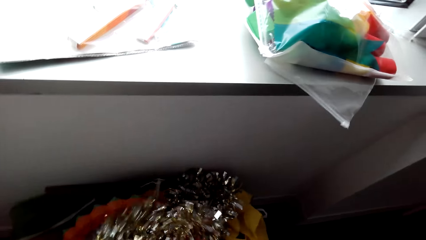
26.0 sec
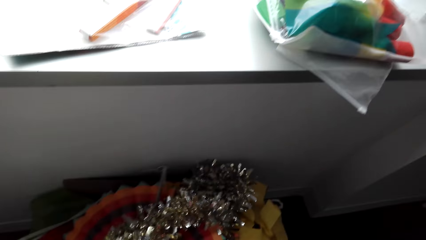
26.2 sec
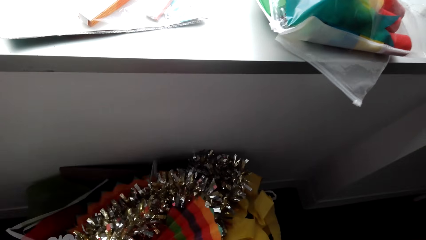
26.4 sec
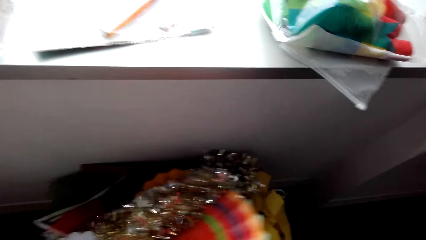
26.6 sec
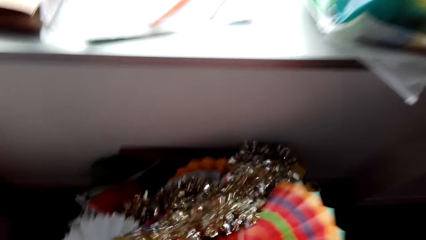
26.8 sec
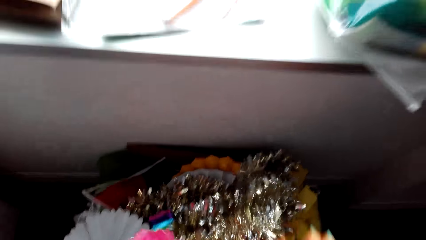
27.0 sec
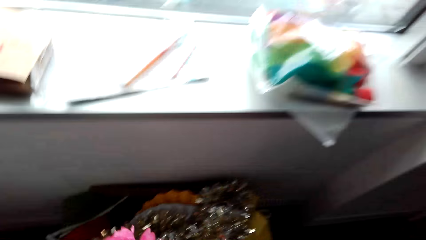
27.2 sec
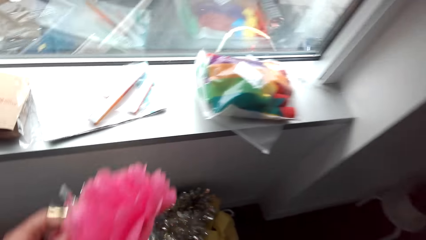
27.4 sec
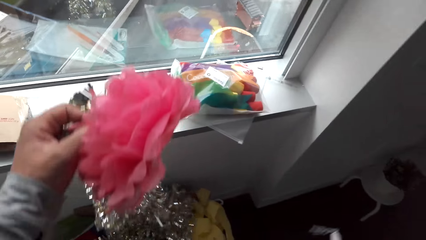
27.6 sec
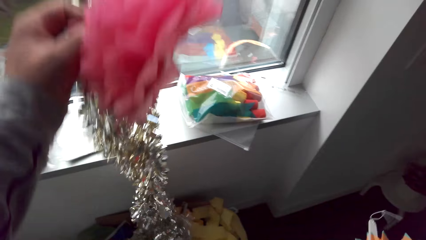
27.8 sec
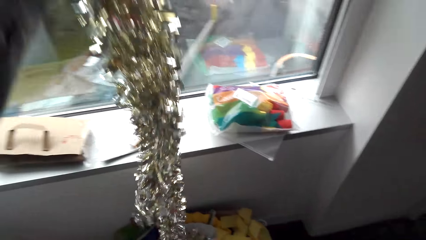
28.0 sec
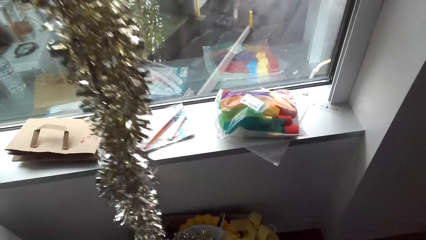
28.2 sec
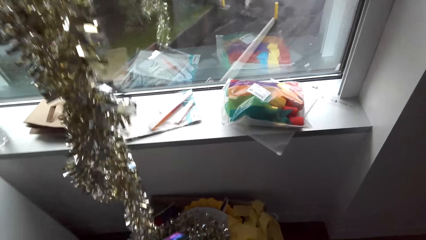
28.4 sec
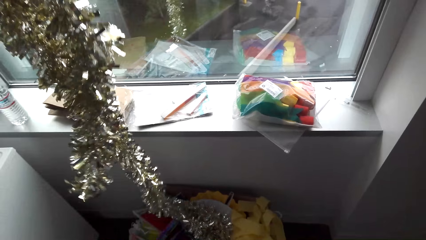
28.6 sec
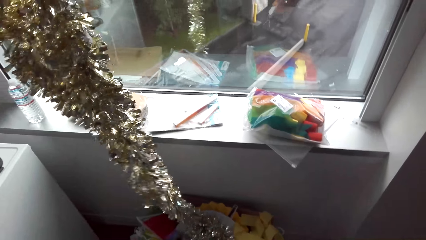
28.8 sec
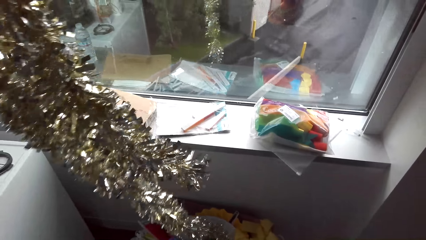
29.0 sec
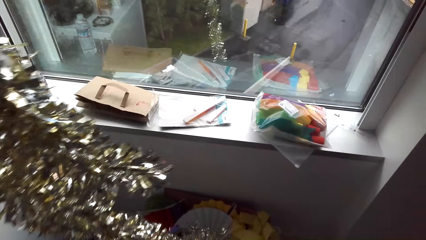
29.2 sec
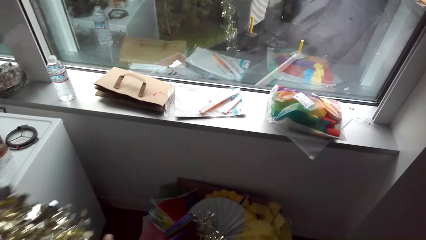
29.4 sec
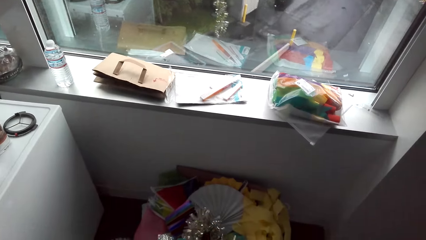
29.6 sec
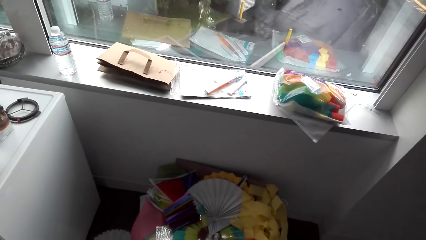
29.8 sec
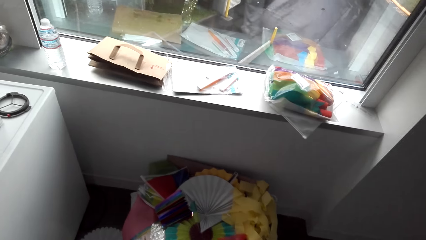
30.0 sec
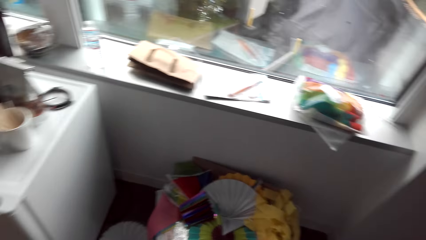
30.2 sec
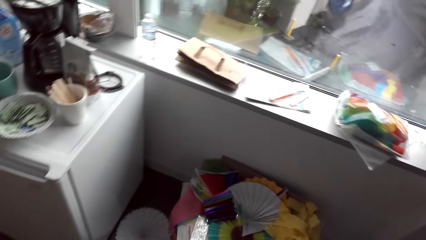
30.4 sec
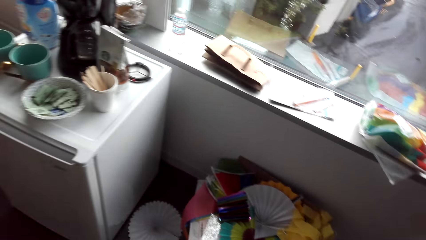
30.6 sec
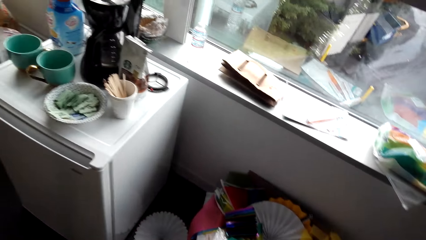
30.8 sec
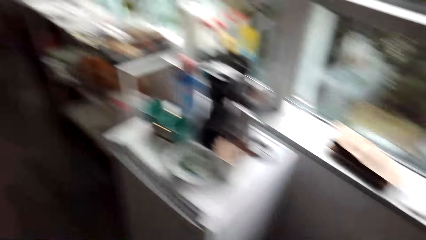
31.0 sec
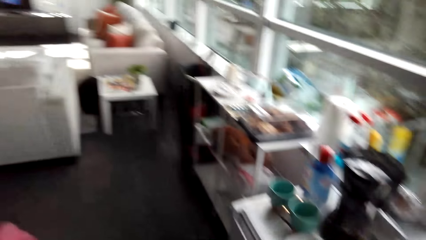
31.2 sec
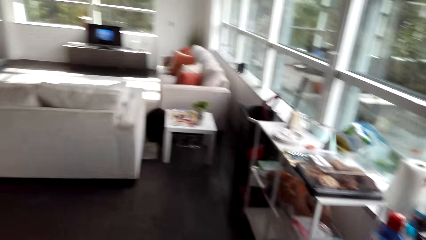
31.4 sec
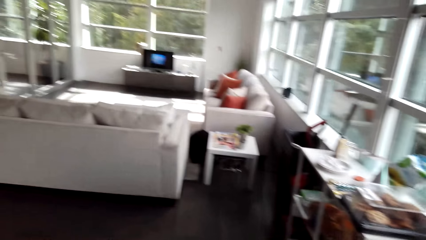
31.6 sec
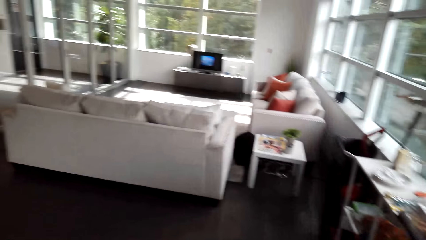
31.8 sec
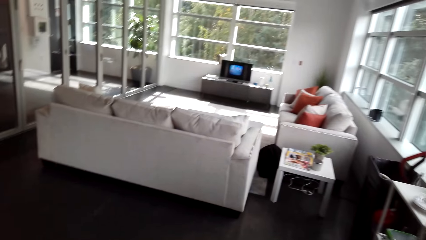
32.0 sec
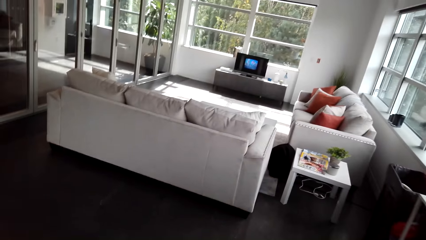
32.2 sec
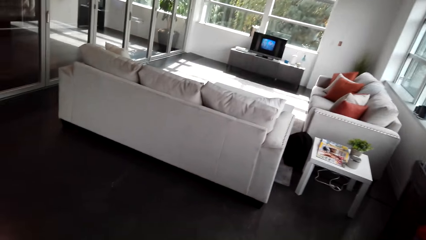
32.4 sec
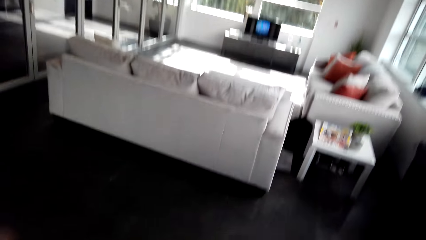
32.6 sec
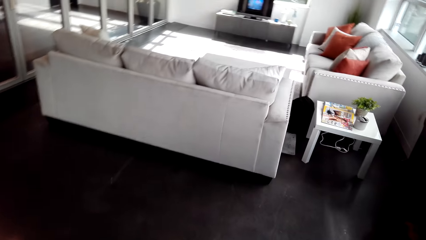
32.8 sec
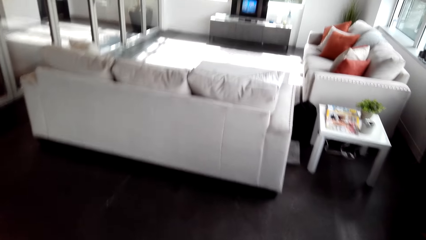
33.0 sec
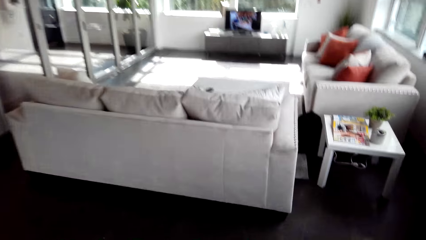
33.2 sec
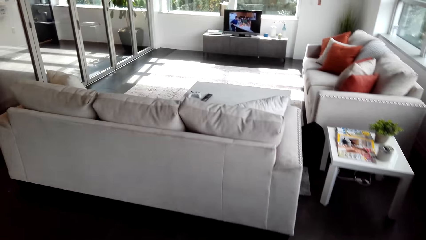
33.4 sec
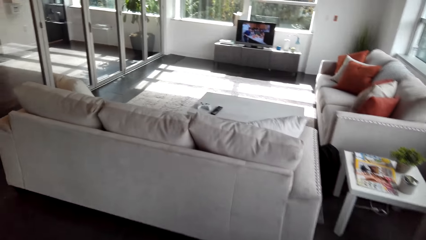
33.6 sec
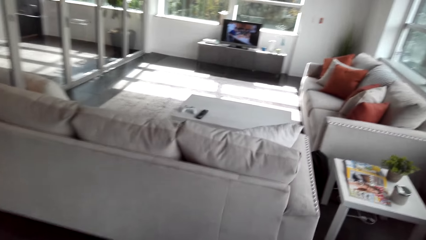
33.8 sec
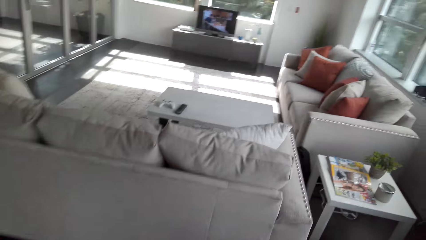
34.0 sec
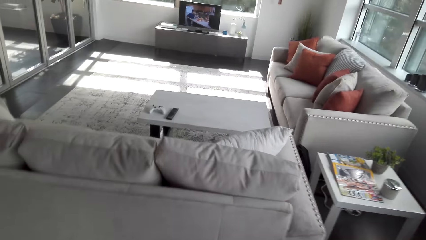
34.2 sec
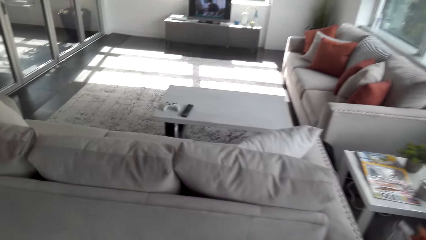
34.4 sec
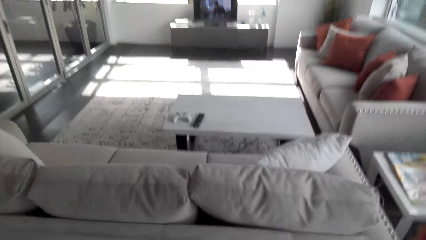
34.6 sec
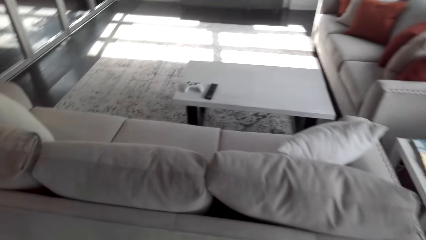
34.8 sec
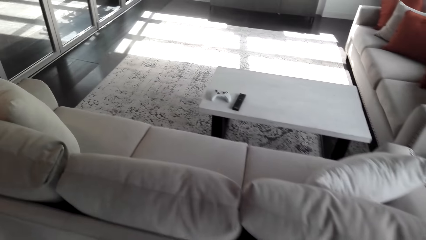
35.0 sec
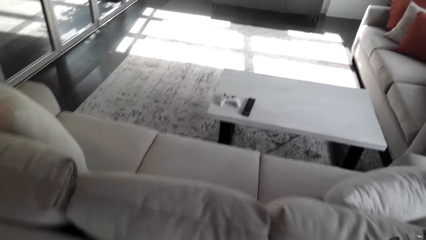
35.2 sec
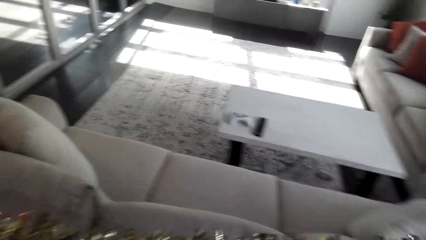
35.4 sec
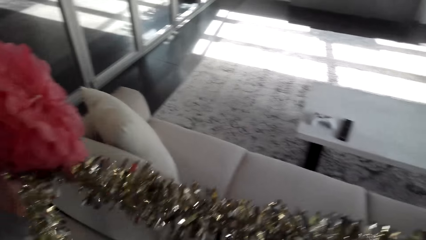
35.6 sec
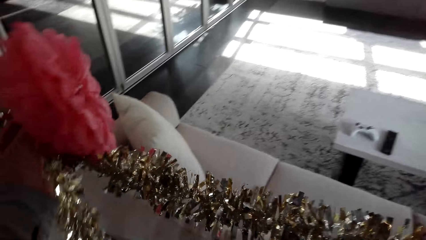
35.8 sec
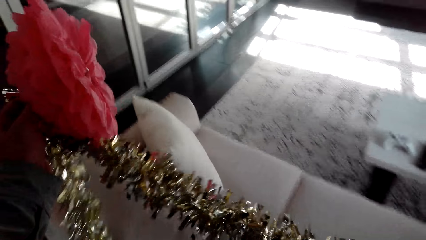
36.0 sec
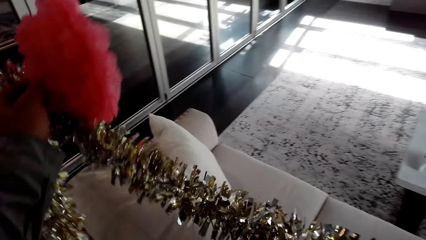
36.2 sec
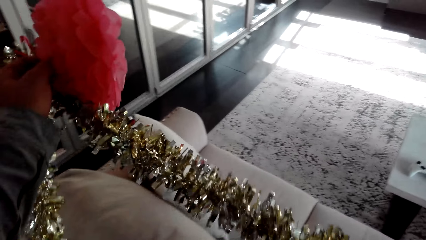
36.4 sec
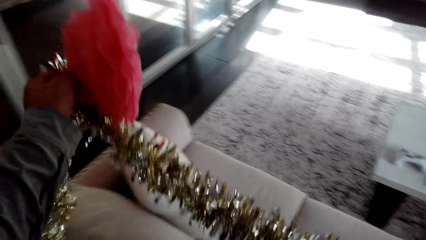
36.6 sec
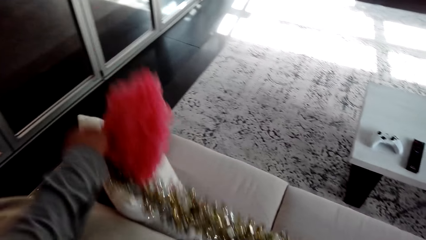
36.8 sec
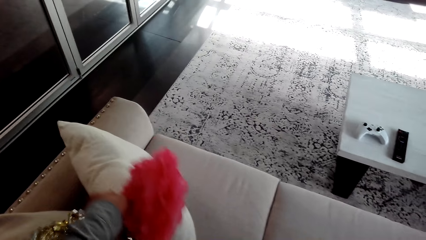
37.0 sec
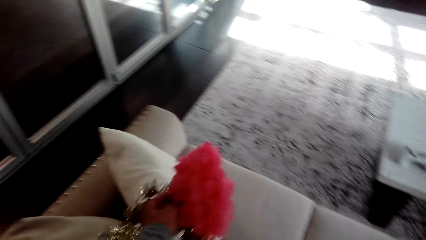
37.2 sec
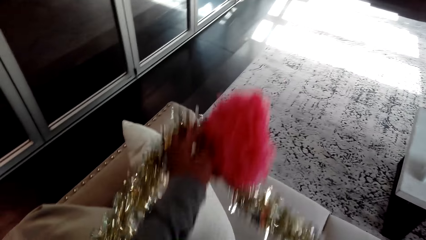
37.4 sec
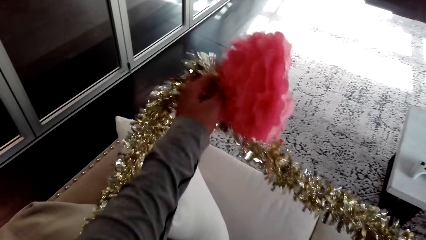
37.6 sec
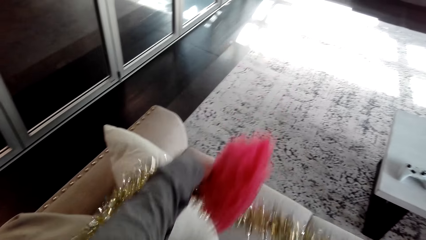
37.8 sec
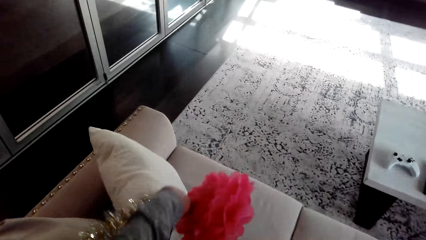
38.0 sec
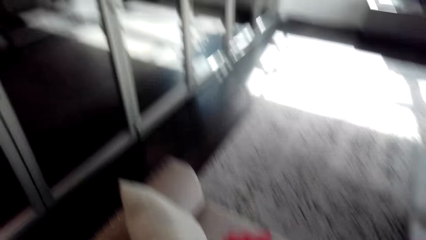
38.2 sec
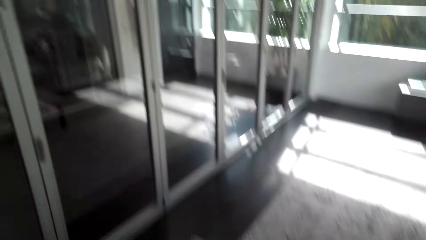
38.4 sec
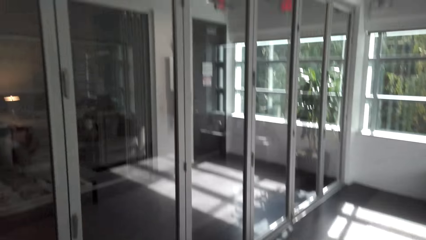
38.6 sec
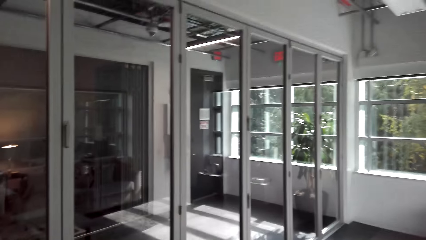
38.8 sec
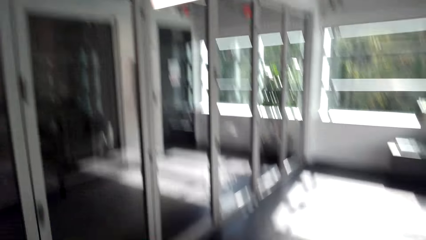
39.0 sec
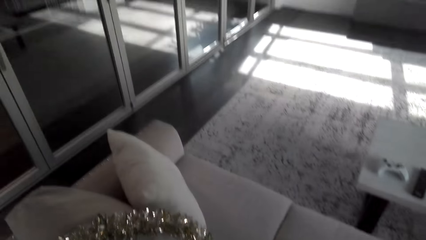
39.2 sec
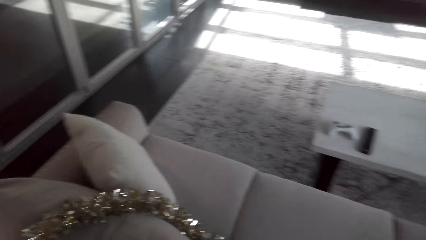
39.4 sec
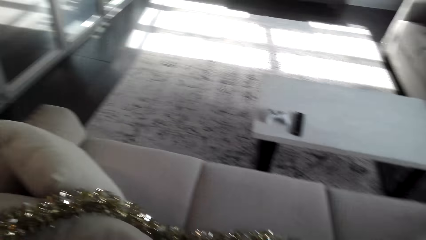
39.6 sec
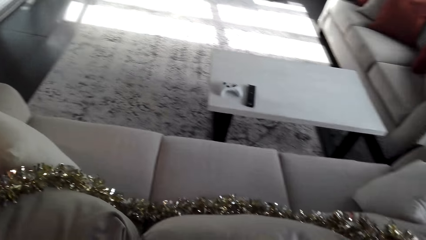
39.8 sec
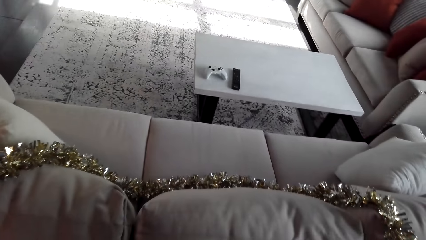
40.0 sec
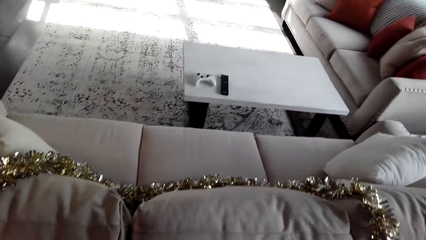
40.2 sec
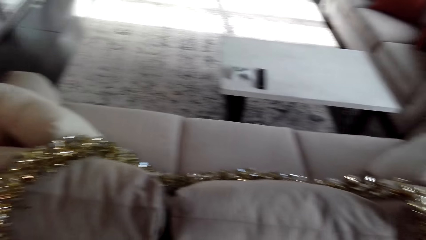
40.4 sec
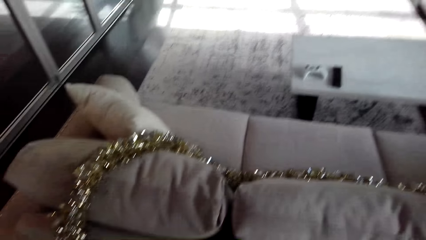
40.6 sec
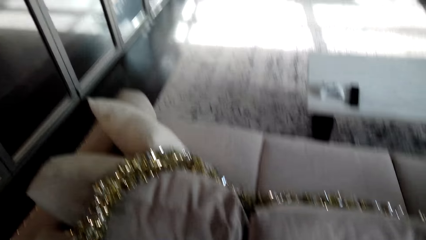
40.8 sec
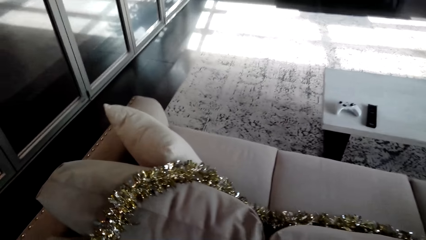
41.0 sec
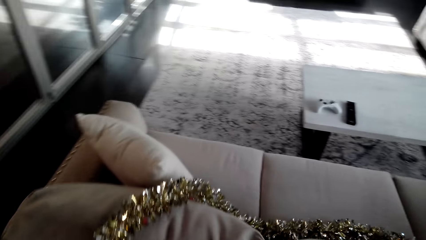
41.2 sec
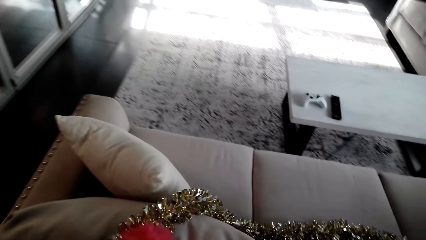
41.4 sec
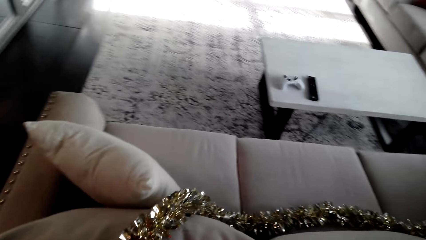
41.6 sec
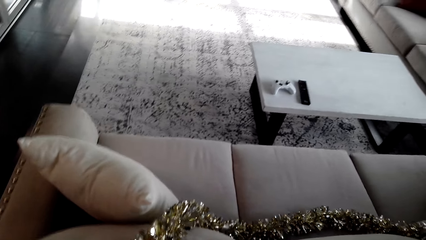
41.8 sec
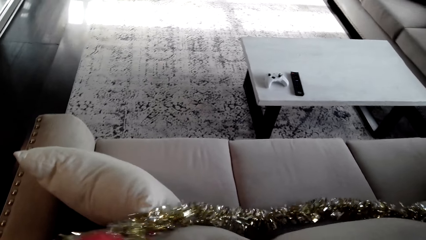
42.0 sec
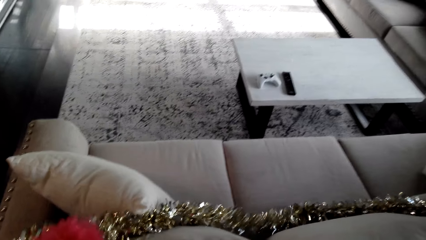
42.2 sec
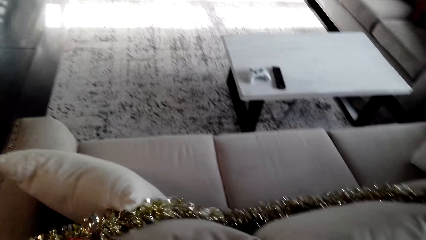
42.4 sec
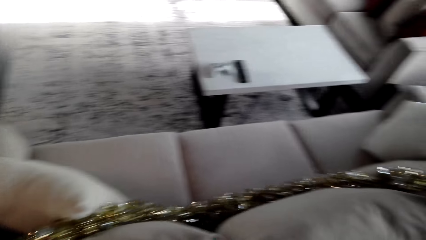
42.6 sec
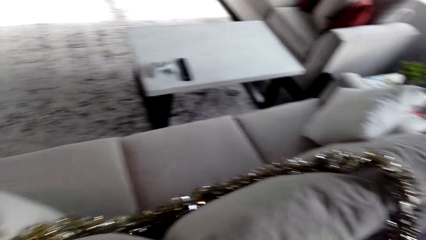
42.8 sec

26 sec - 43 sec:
The camera wearer picks up a tinsel. They decorate the sofa.
